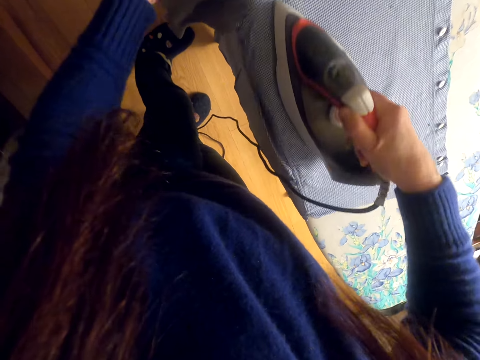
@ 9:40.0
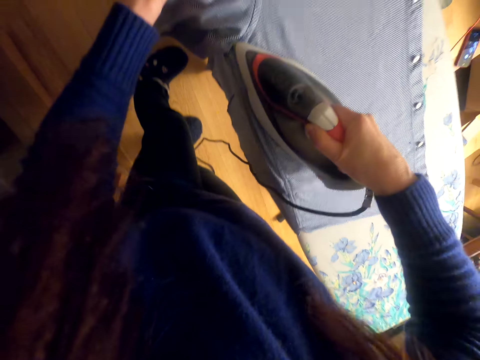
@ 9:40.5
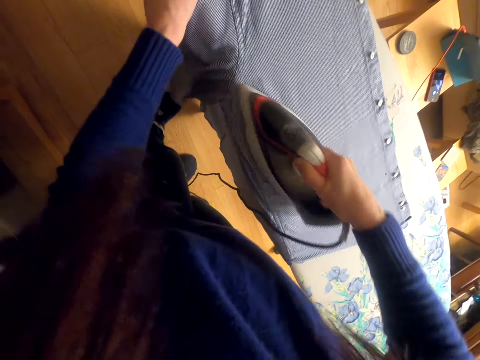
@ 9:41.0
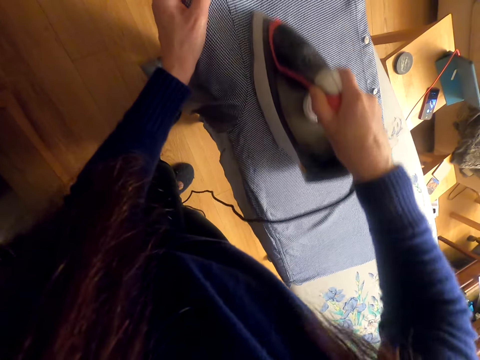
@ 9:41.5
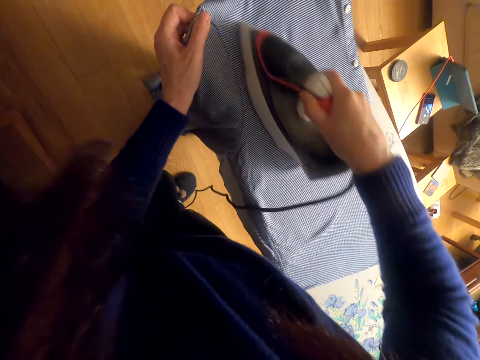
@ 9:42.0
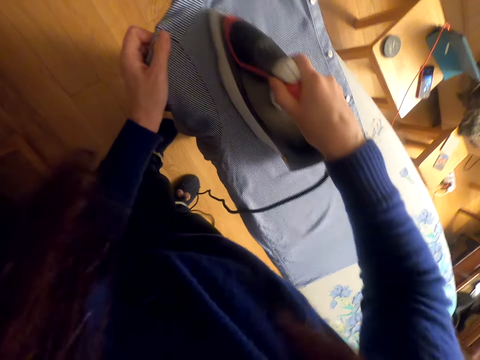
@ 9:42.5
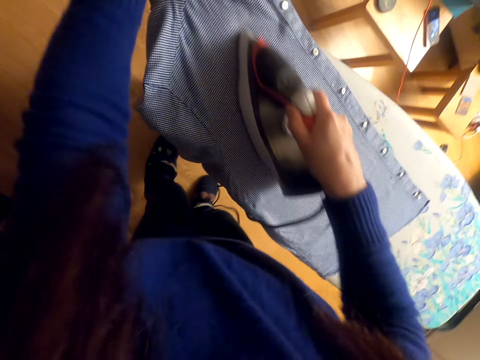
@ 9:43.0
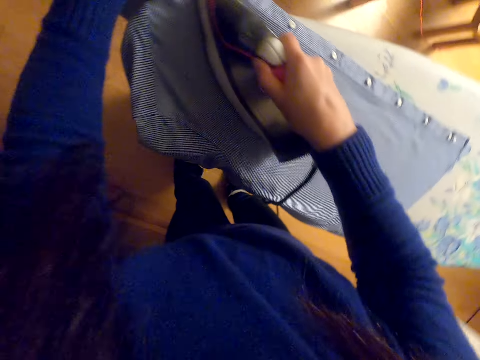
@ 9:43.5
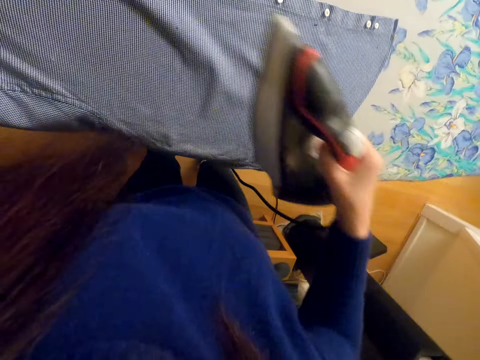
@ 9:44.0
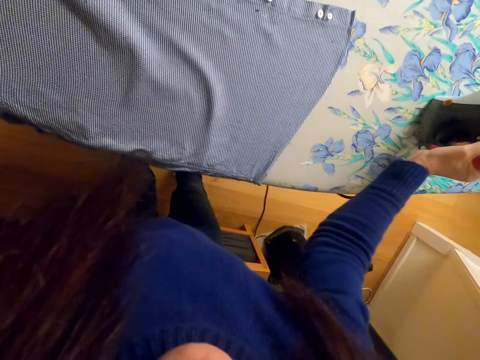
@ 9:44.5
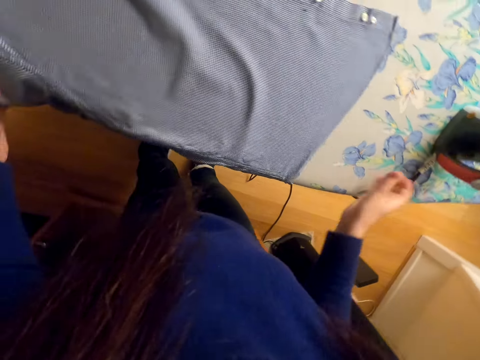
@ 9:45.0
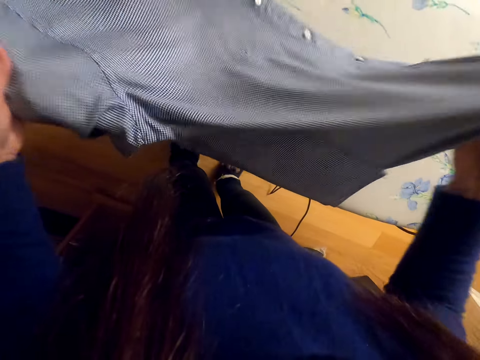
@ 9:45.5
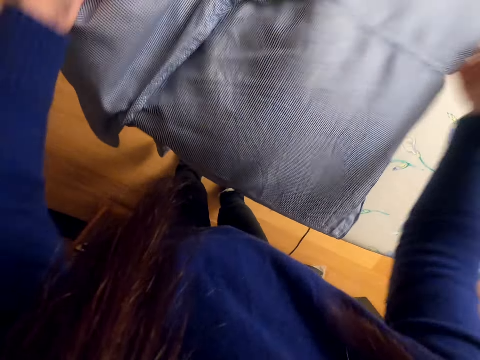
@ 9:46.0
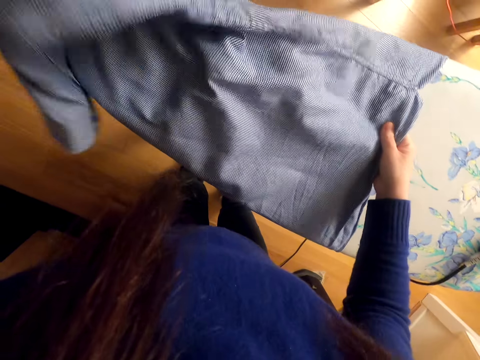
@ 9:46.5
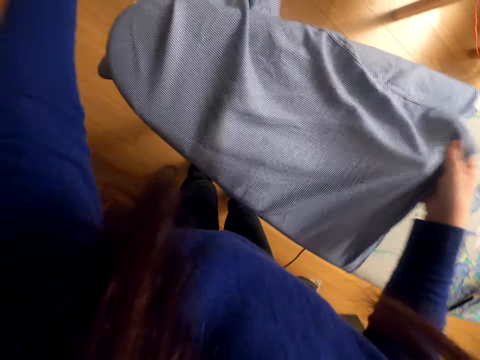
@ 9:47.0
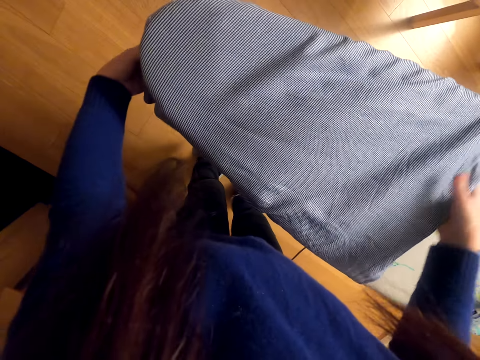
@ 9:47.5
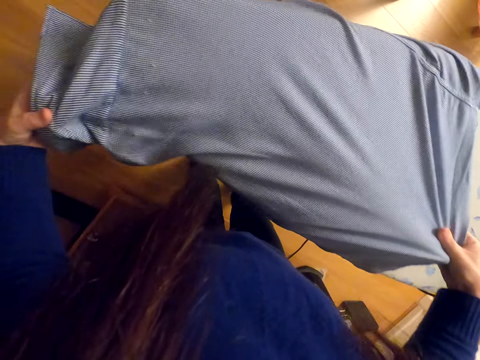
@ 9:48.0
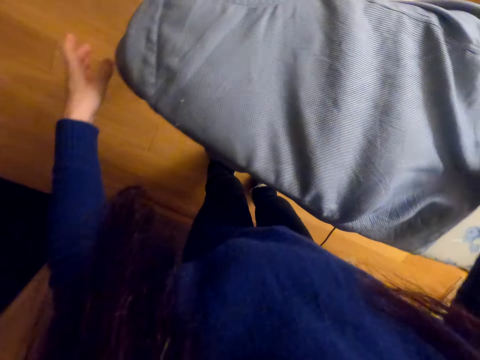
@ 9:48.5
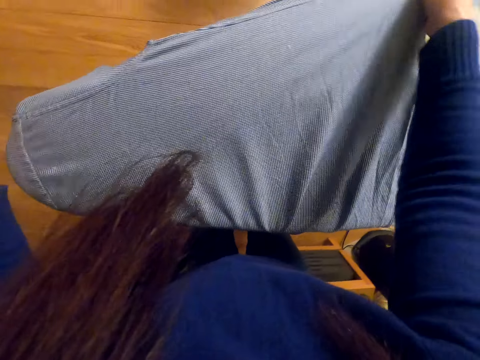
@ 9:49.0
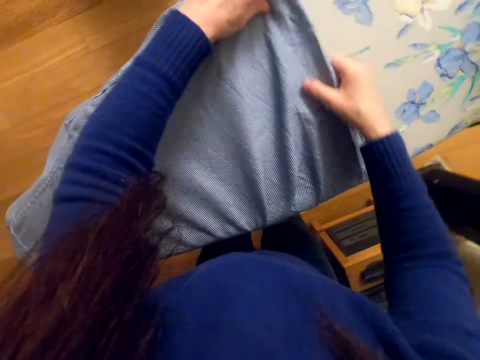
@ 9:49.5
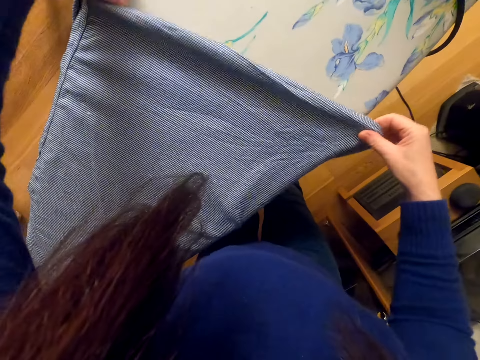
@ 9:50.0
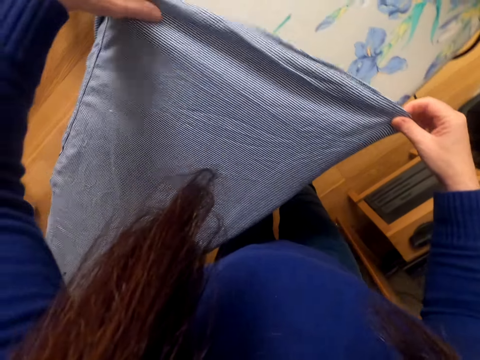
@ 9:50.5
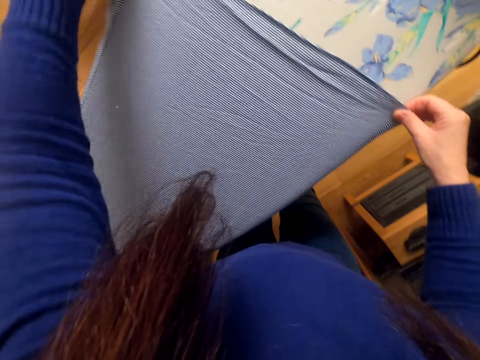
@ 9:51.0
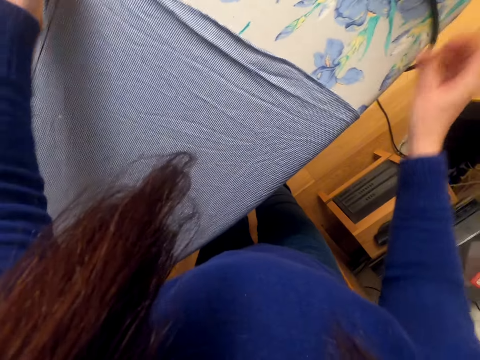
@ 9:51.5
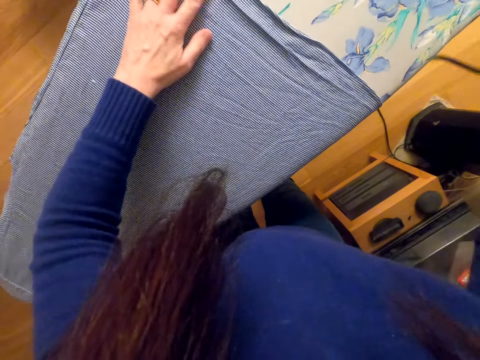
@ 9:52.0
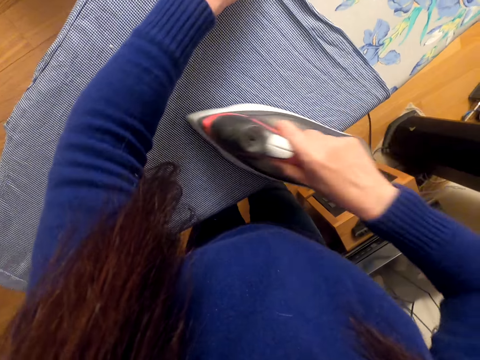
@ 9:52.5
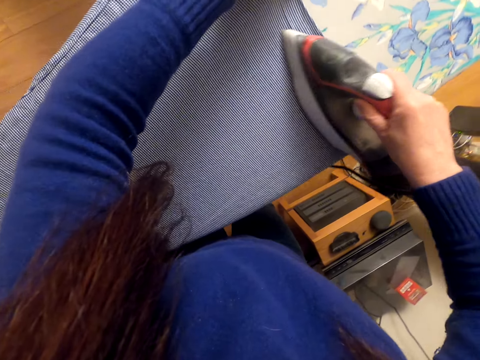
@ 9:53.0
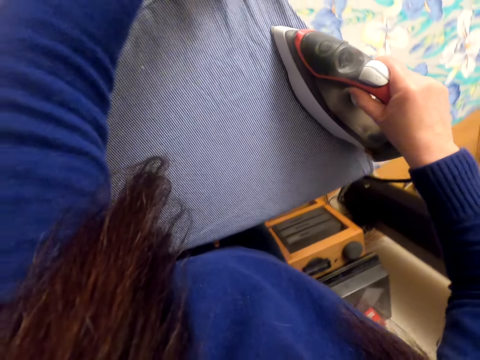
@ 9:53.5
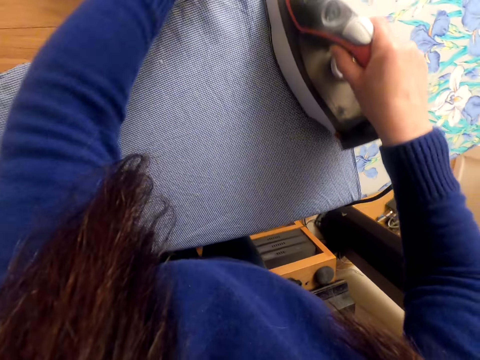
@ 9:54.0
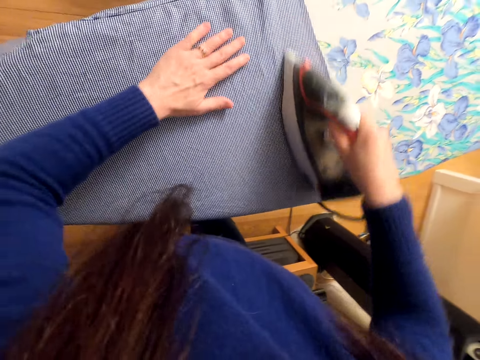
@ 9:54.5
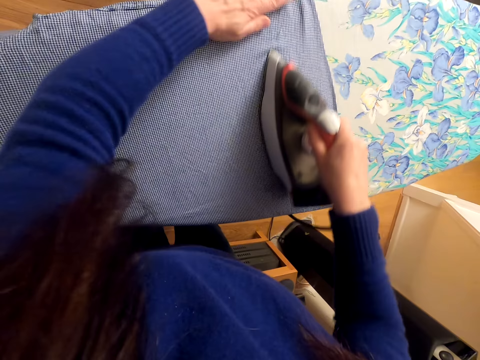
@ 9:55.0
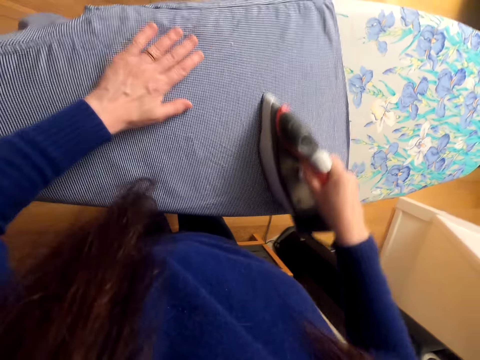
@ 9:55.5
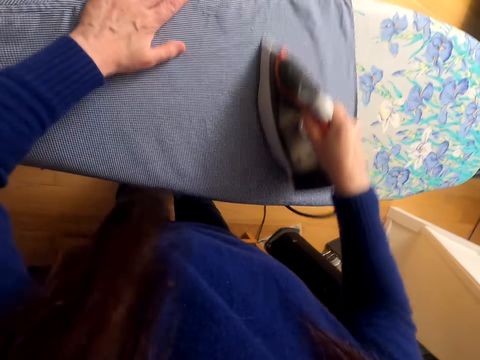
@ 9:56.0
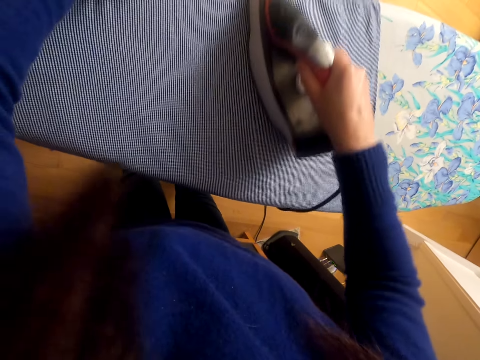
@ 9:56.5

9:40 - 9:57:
The camera wearer lifts the iron box. They place the iron box on the iron board. They move the right hand. They adjust the shirt. They lift the cloth. They place the cloth on the iron board. They stretch the cloth. They pick up the iron box. They iron the cloth.

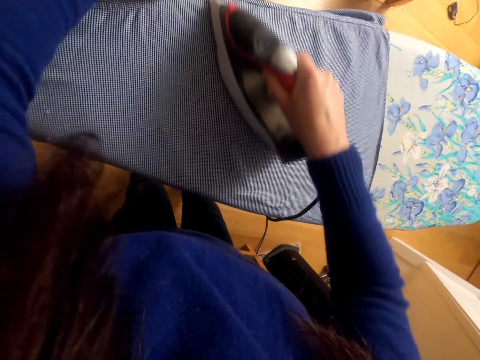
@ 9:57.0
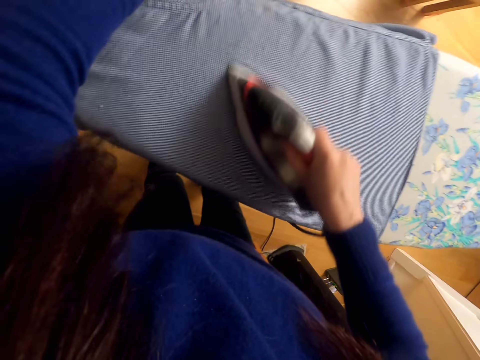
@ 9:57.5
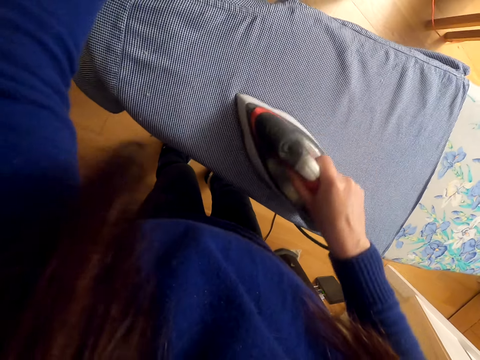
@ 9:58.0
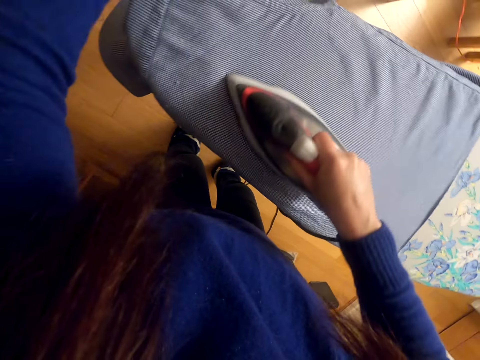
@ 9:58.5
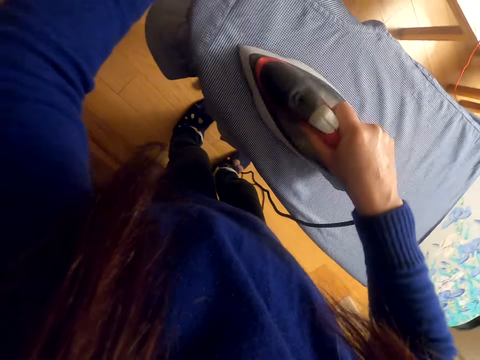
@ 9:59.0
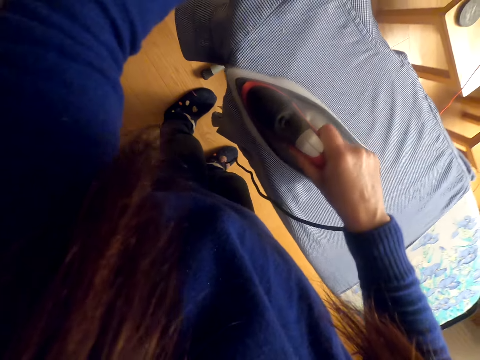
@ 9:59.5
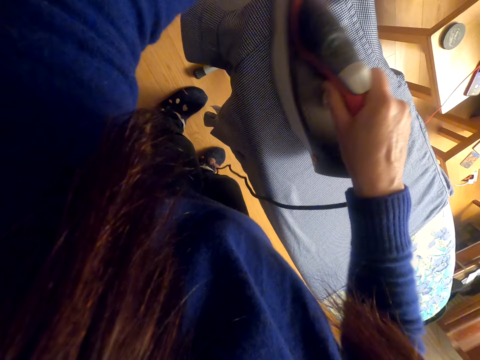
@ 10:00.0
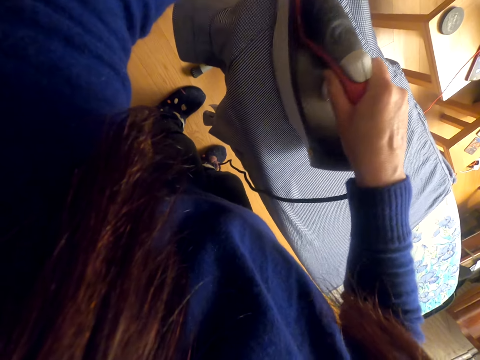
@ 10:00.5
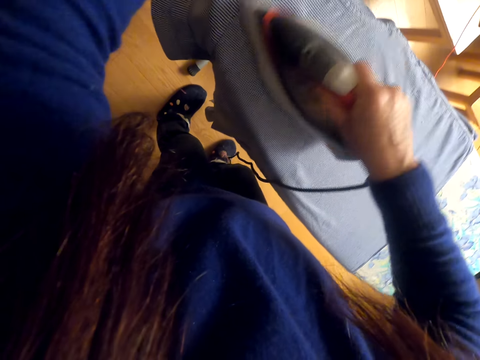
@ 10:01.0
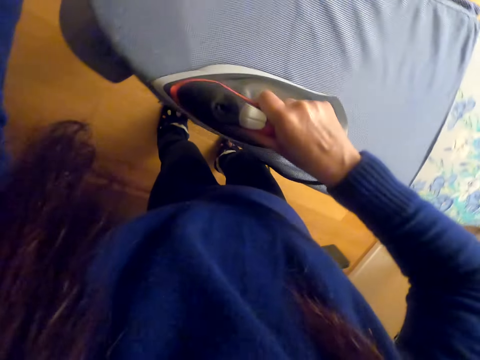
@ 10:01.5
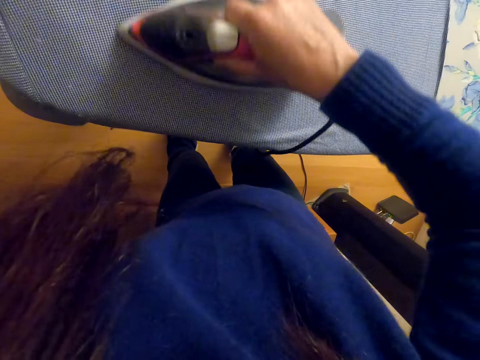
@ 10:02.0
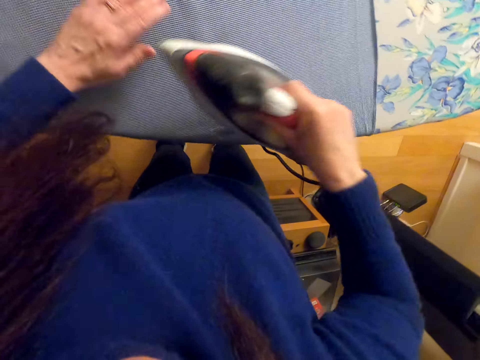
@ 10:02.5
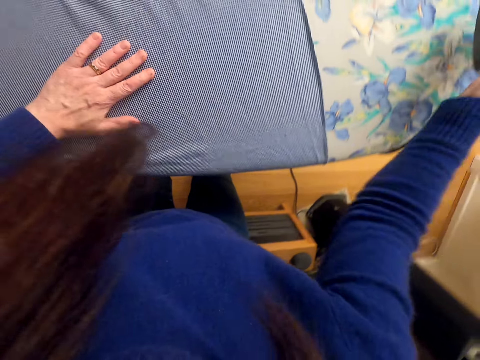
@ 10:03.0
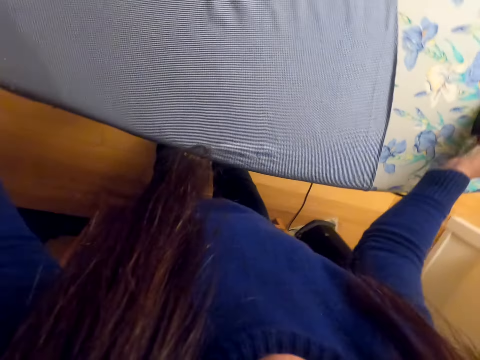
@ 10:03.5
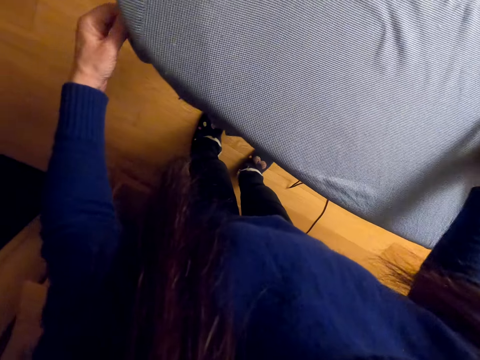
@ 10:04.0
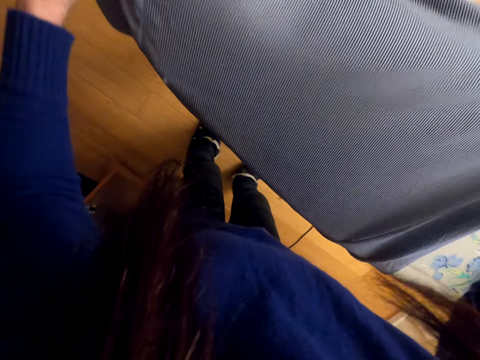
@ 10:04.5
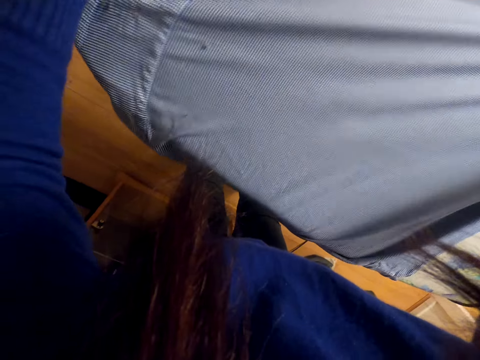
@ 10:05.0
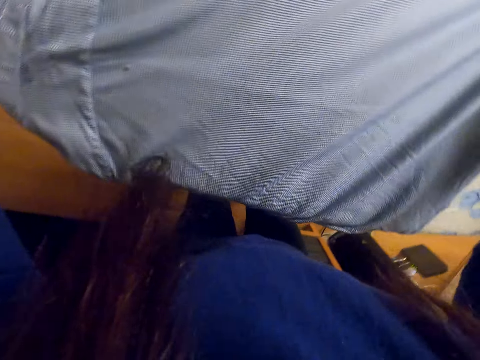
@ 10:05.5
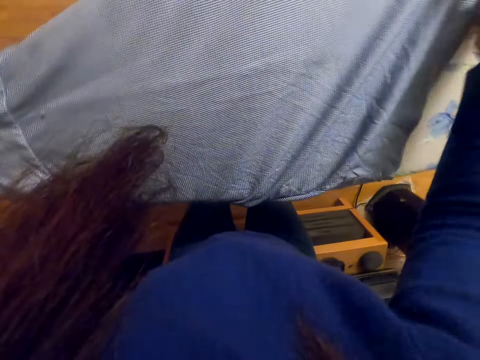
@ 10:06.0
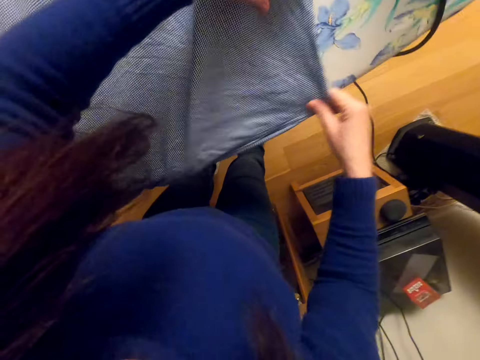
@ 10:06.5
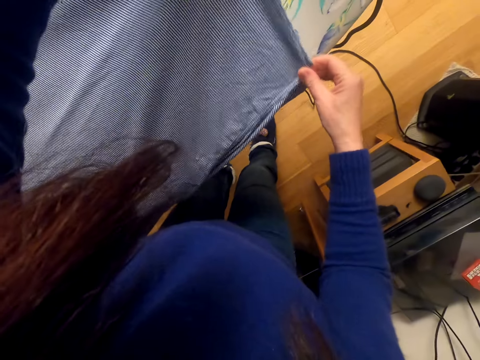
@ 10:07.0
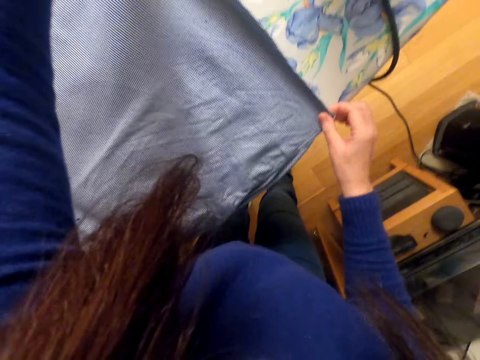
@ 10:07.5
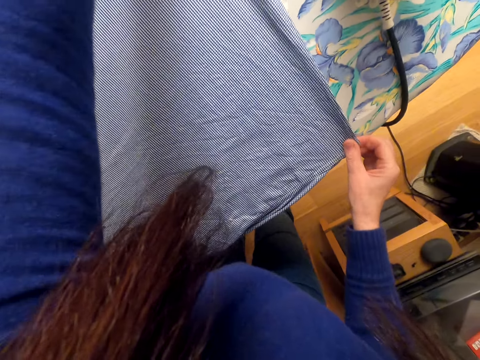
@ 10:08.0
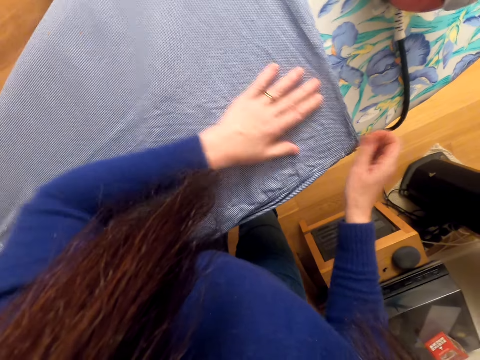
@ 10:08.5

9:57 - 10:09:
The camera wearer lifts the iron box. They place the iron box on the iron board. They move both hands. They adjust the shirt. They lift the cloth. They stretch the cloth.
